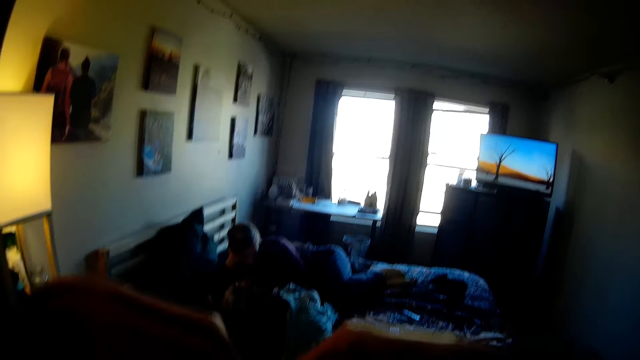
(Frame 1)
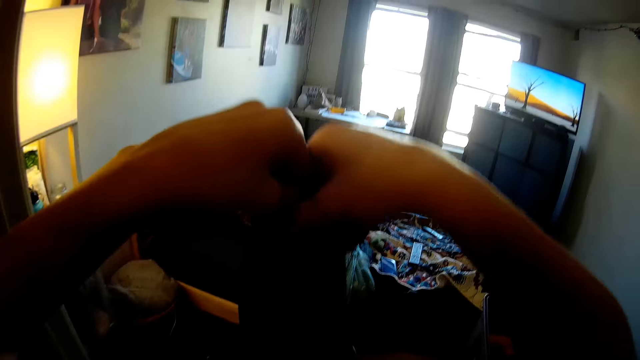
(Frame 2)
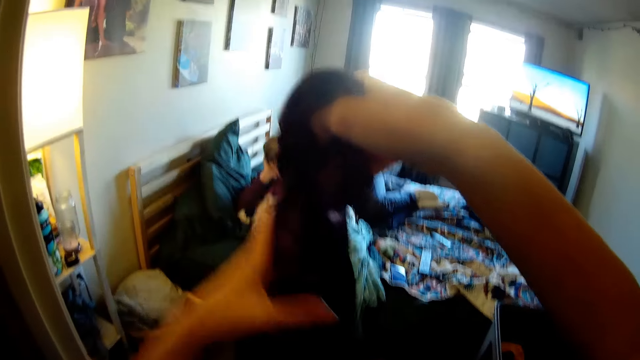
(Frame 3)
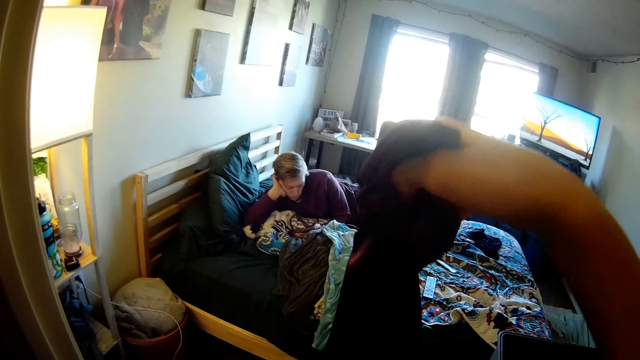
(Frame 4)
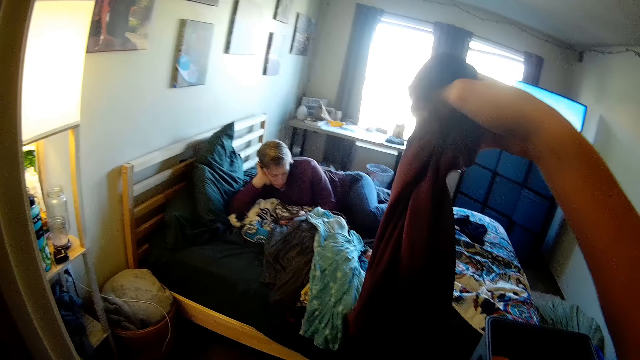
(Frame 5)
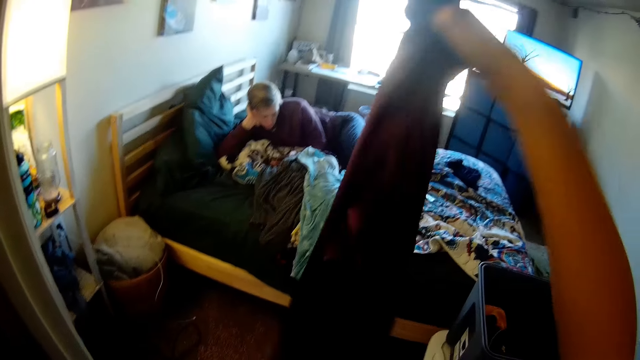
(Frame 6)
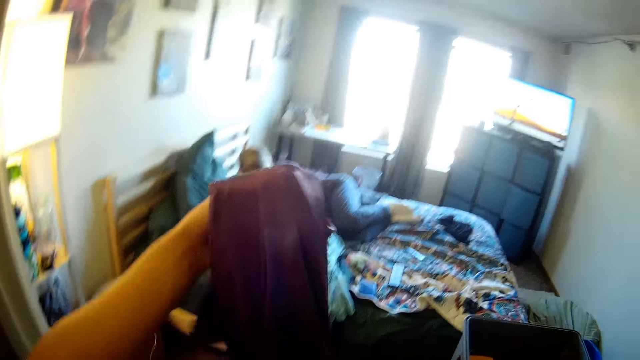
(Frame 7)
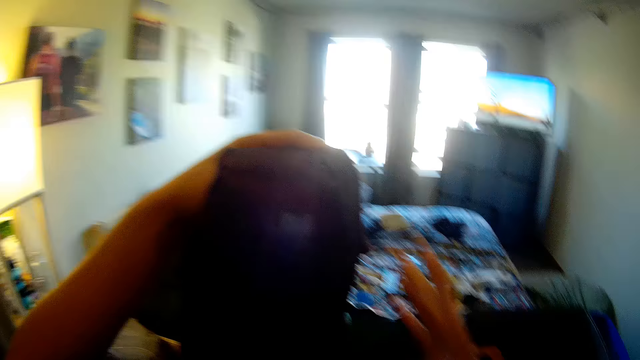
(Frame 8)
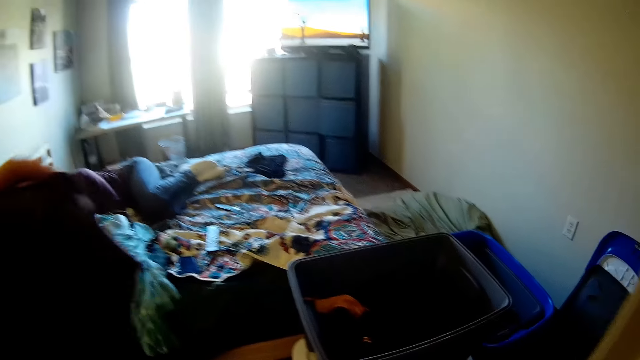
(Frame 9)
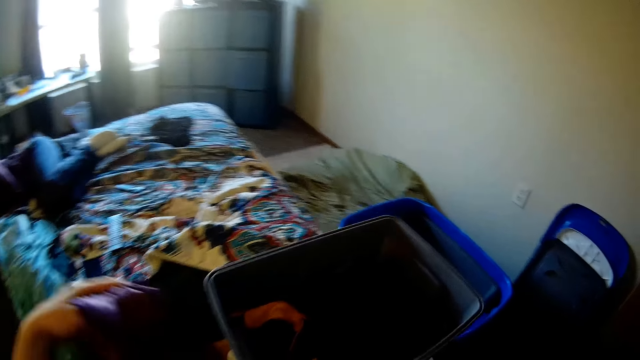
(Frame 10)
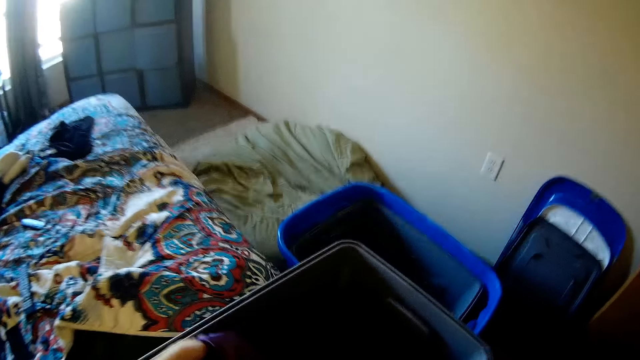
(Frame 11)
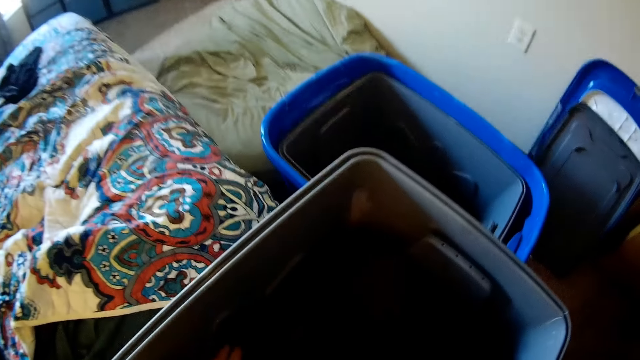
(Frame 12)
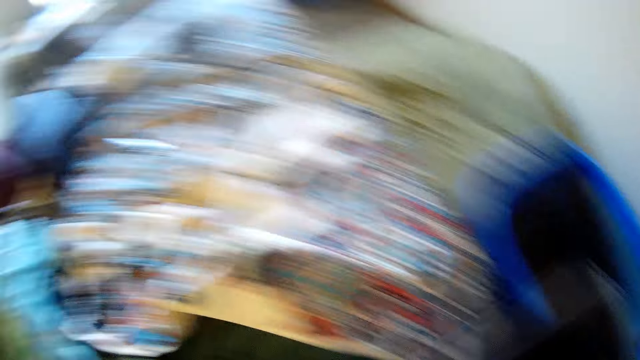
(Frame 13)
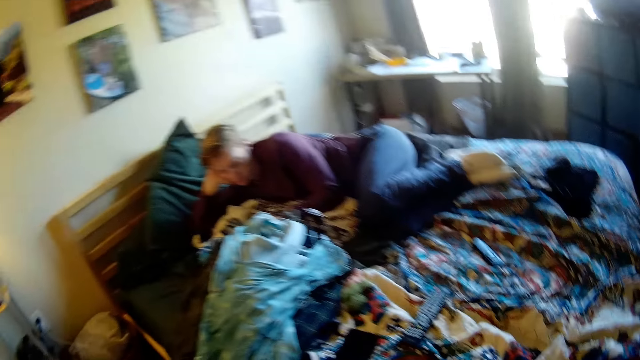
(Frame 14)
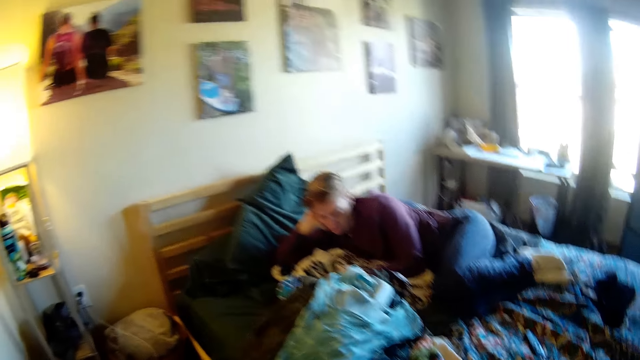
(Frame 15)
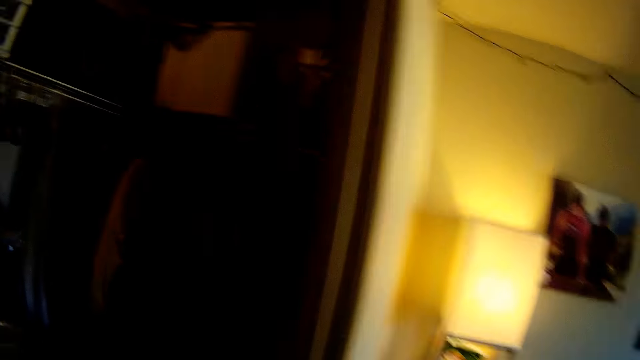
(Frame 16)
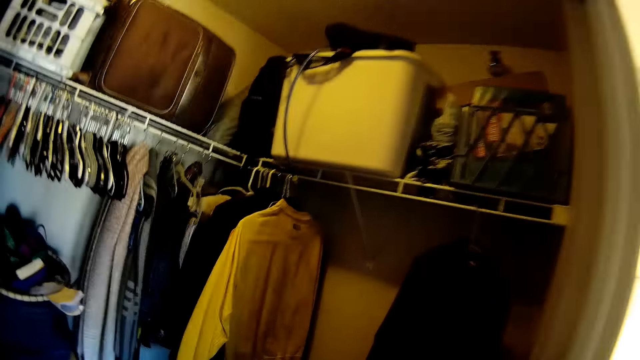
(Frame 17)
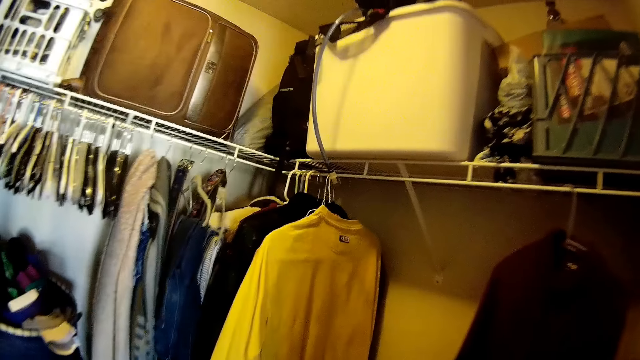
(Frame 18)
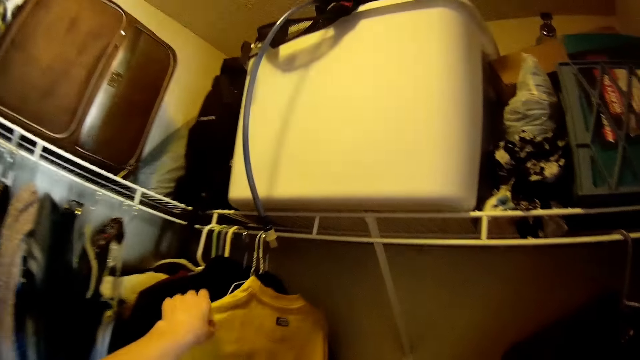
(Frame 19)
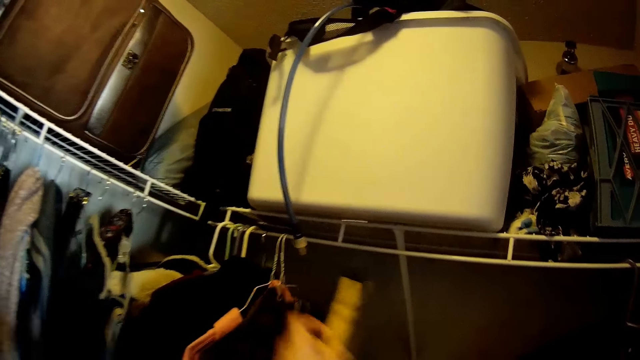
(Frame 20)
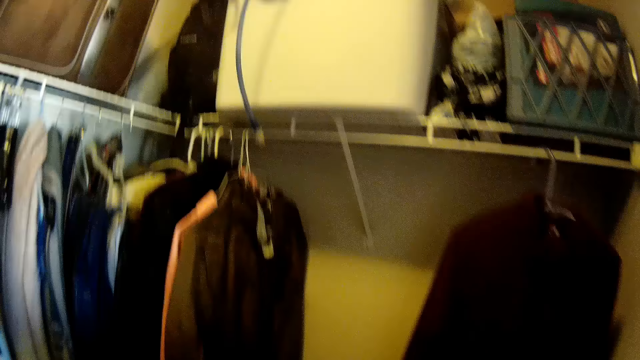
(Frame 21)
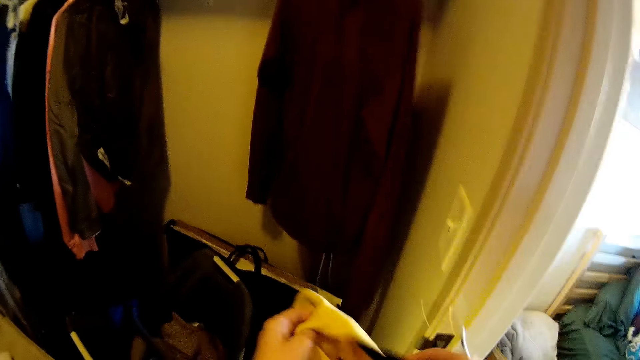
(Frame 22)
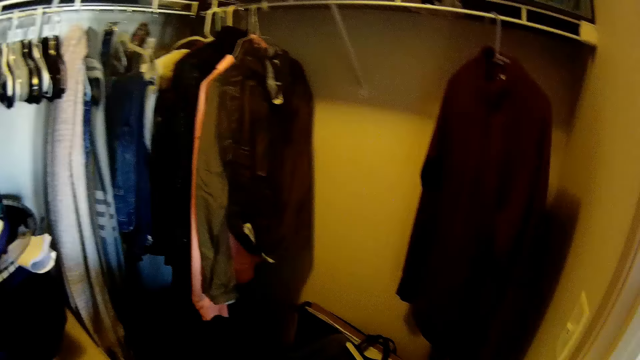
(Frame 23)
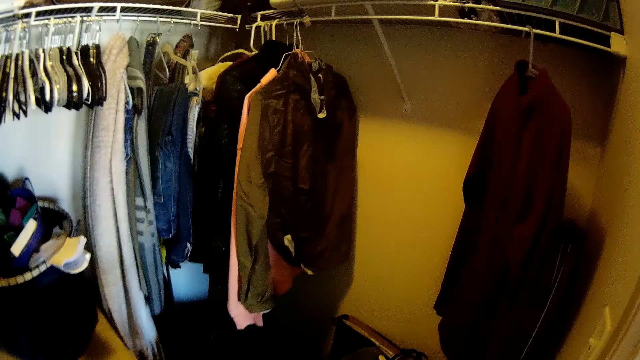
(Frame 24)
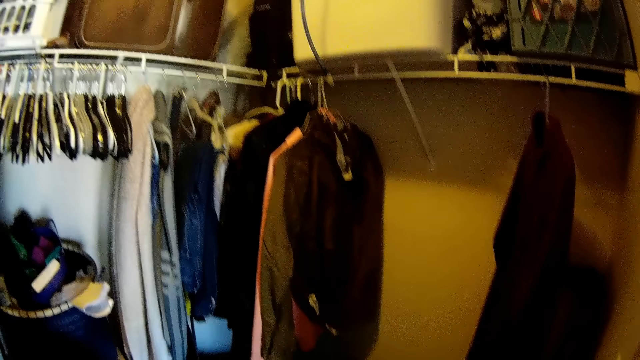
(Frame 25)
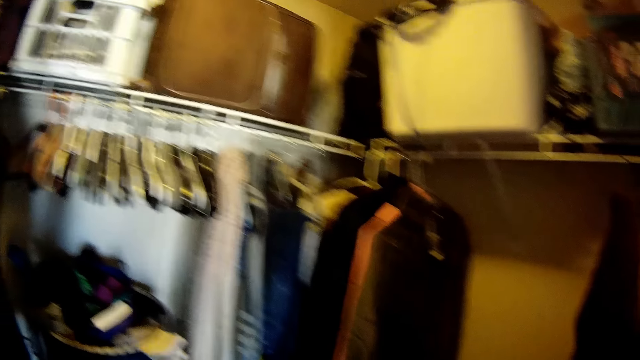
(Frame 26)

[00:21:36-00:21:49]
The camera wearer folds the cloth in his hands. He places the cloth in his hands in the bucket. He turns around and walks to the wardrobe. He picks up another cloth on the hanger from the wardrobe.

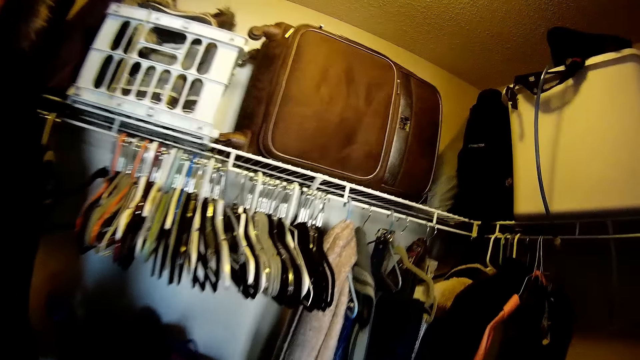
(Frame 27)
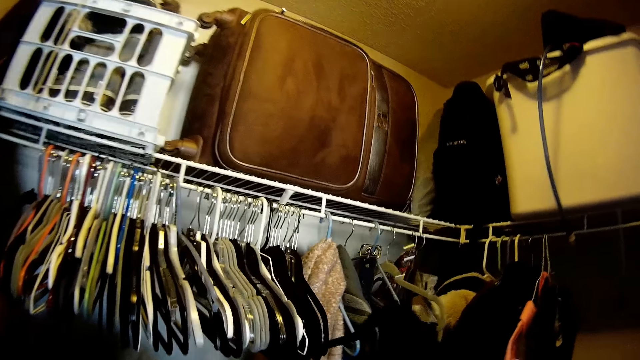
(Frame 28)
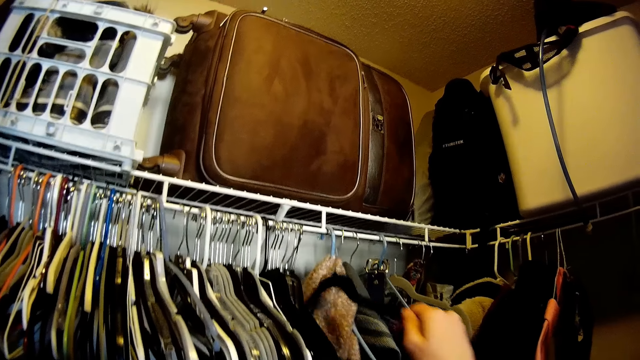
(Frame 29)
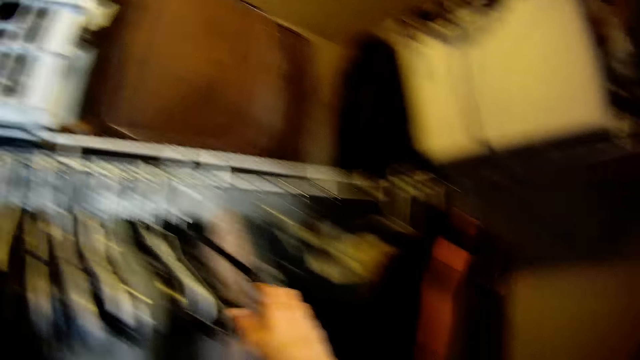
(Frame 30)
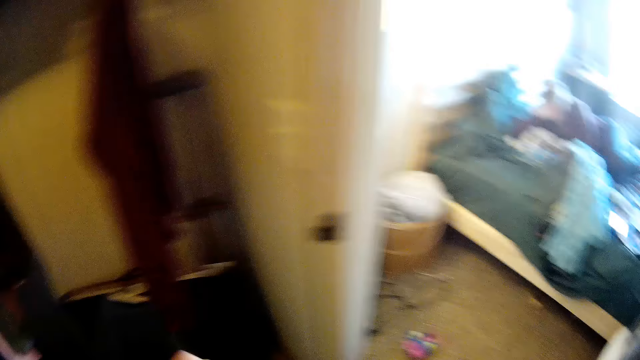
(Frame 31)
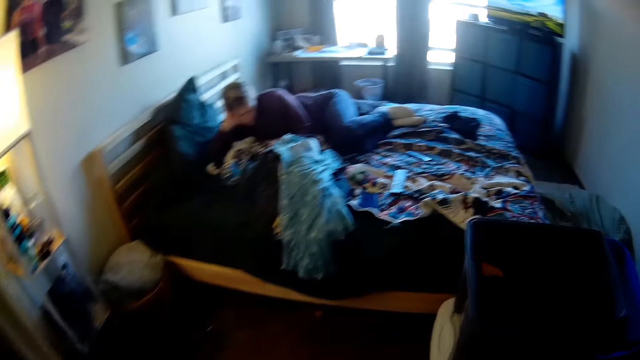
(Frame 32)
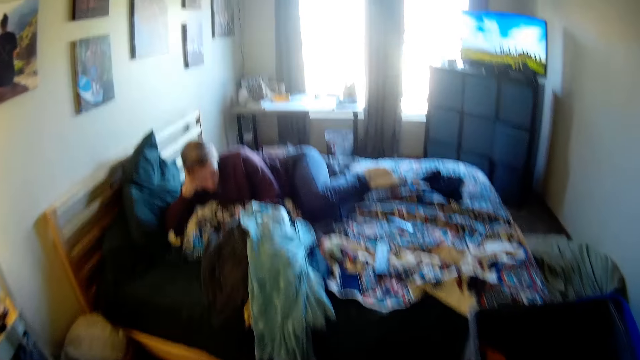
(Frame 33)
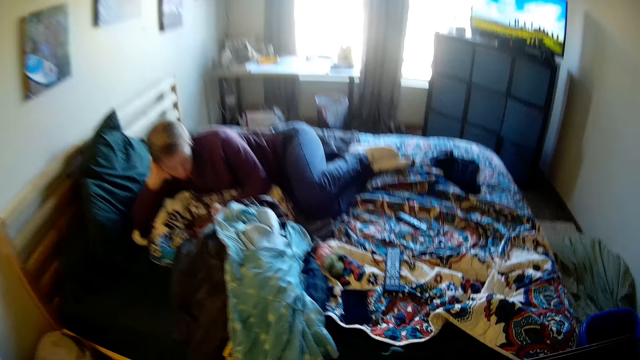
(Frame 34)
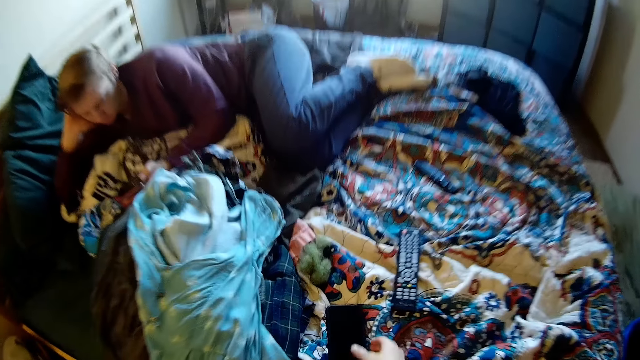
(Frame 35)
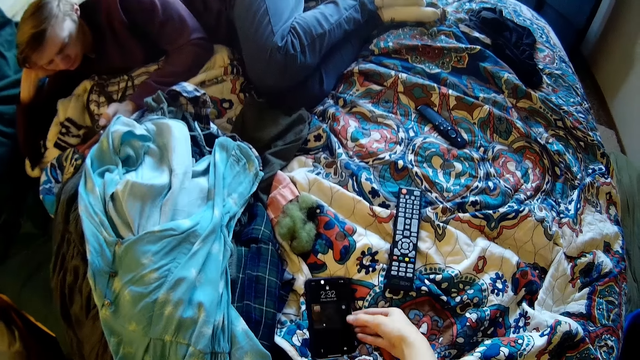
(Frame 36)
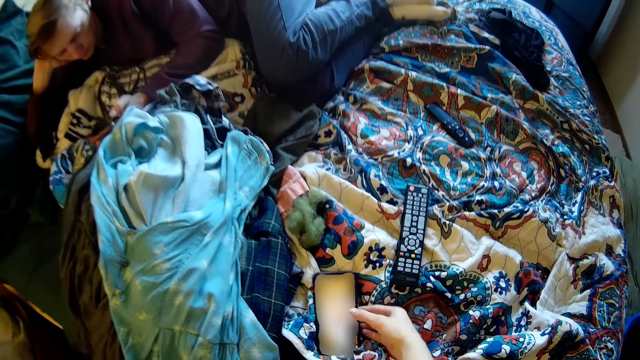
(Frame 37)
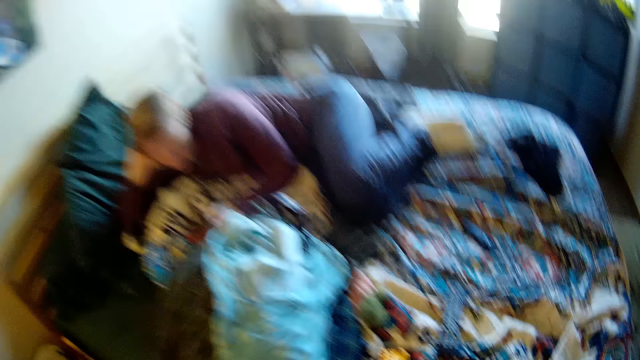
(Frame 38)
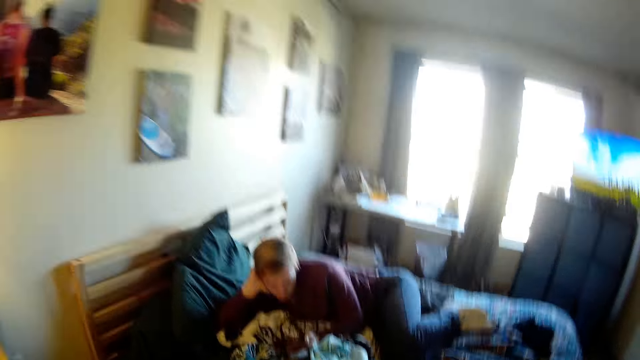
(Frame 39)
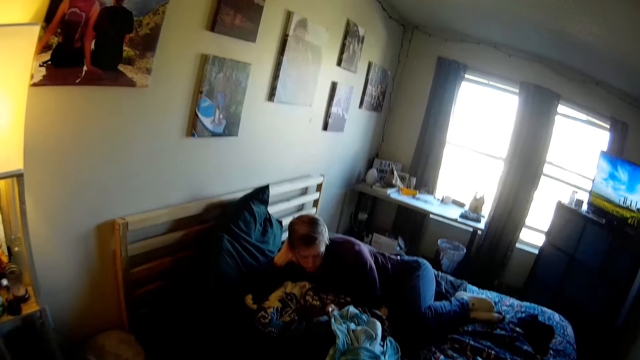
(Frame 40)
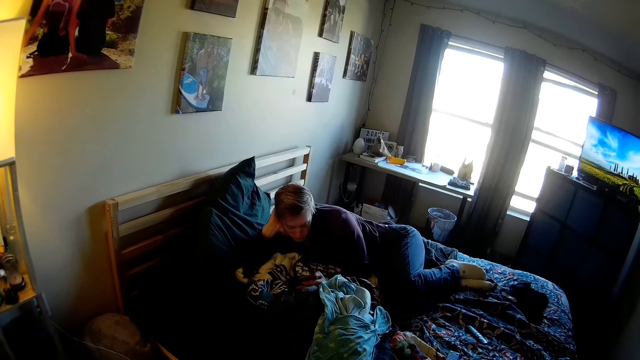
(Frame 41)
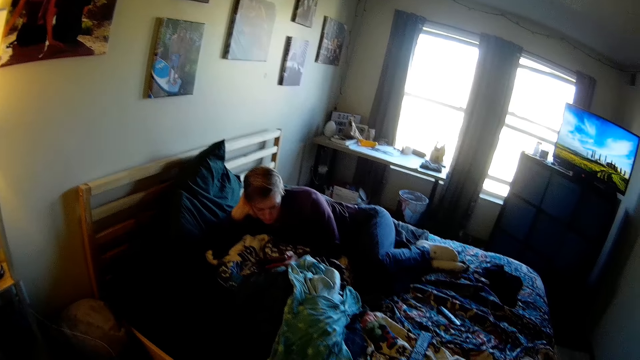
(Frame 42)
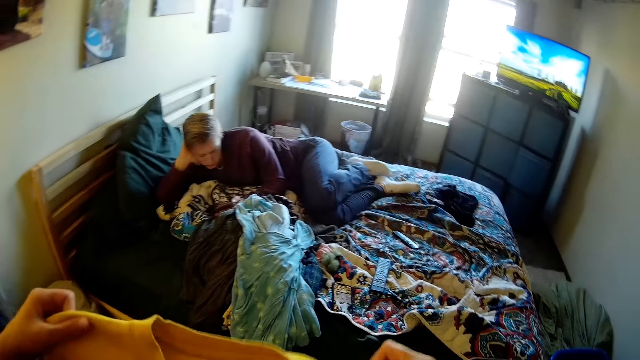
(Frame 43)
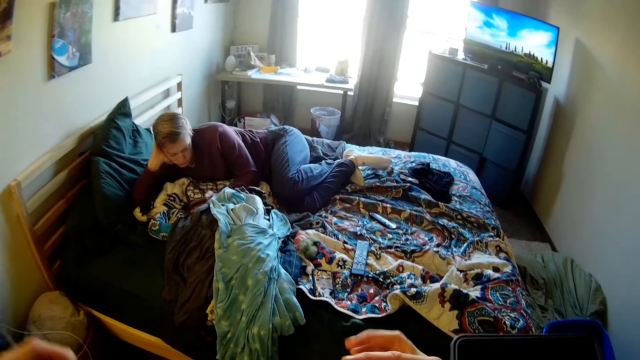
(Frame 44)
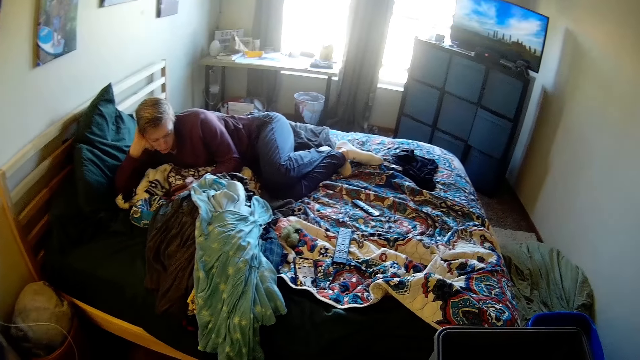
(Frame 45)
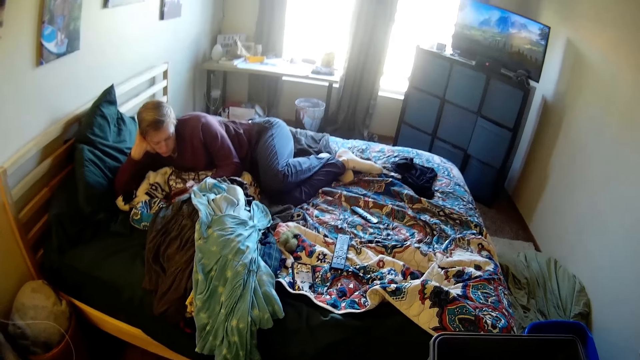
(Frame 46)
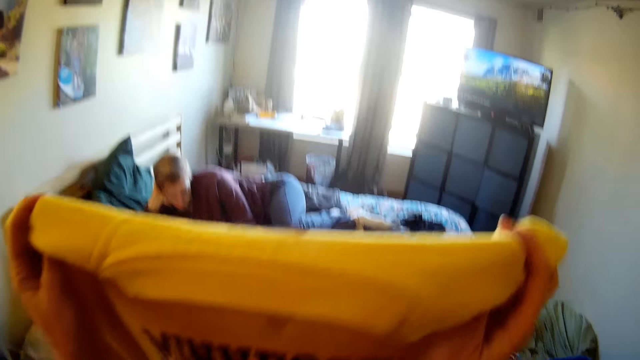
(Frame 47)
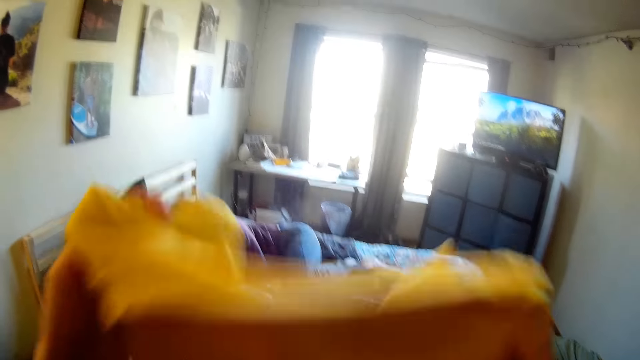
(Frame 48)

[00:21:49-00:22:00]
The camera wearer places the hanger in the wardrobe. He turns around and walks to the bed. He scrolls a phone on the bed. He holds the phone on the bed. He folds the cloth in his hands.
